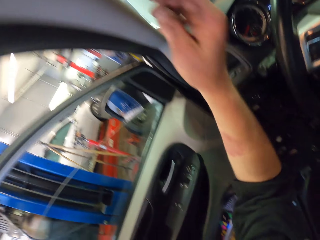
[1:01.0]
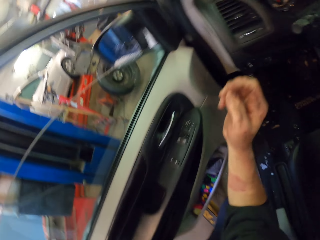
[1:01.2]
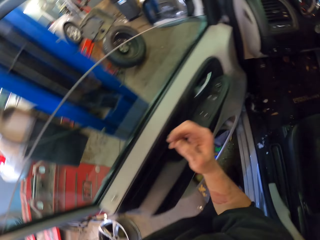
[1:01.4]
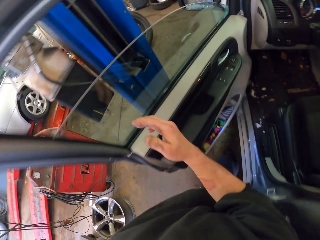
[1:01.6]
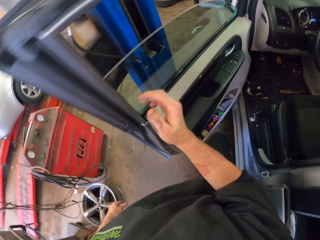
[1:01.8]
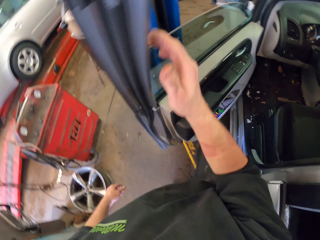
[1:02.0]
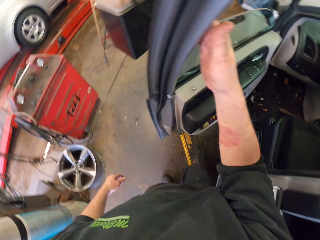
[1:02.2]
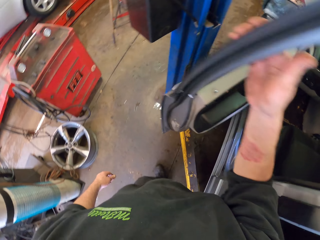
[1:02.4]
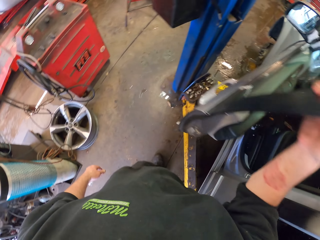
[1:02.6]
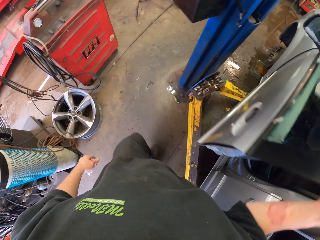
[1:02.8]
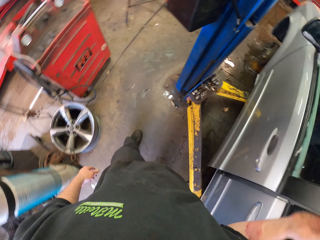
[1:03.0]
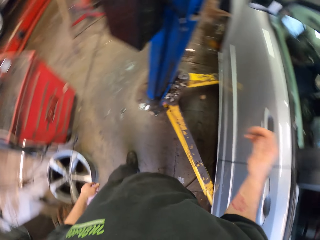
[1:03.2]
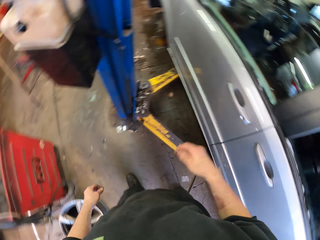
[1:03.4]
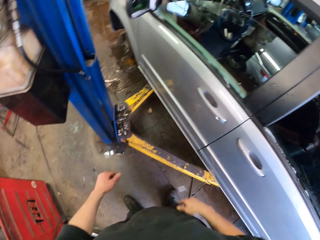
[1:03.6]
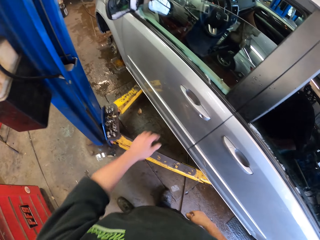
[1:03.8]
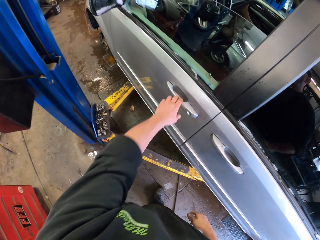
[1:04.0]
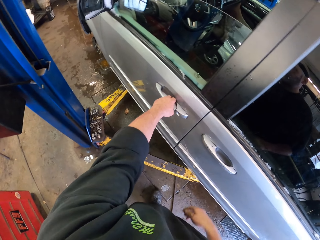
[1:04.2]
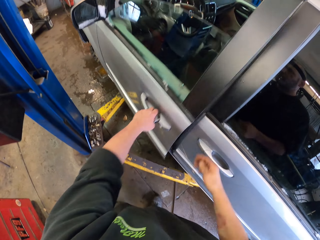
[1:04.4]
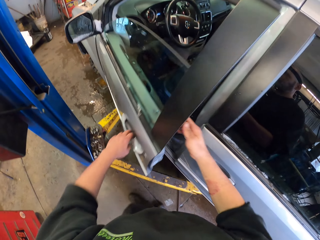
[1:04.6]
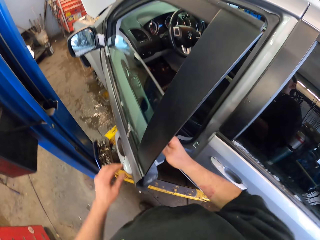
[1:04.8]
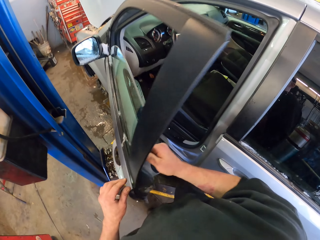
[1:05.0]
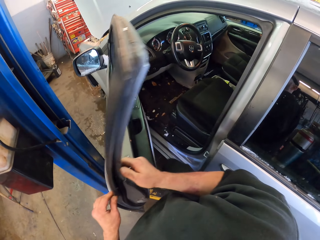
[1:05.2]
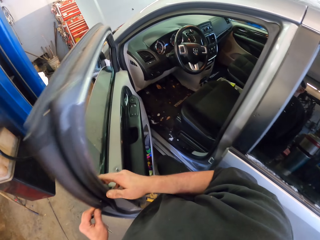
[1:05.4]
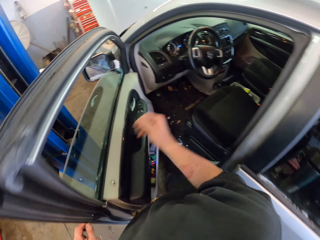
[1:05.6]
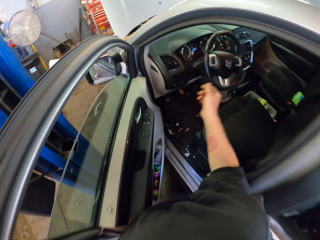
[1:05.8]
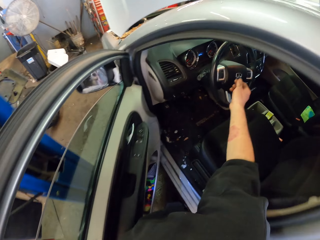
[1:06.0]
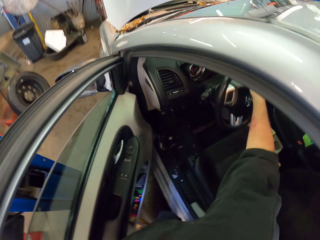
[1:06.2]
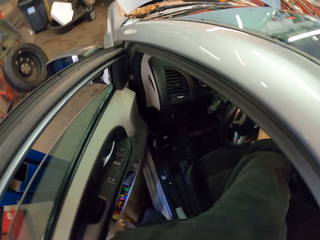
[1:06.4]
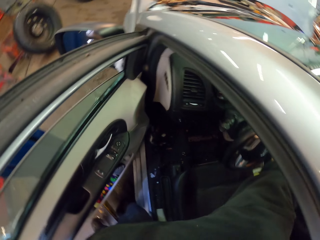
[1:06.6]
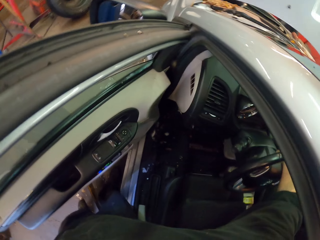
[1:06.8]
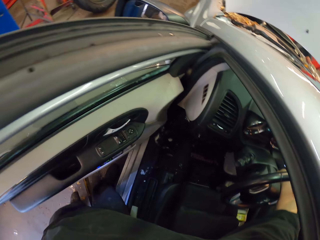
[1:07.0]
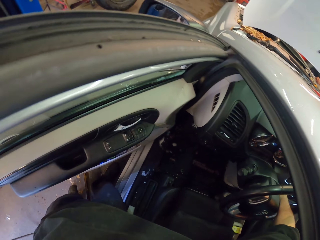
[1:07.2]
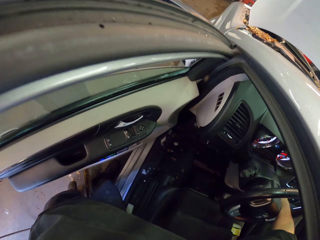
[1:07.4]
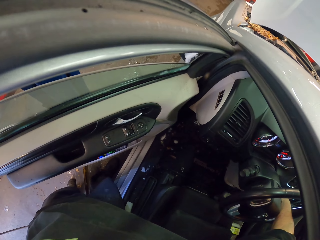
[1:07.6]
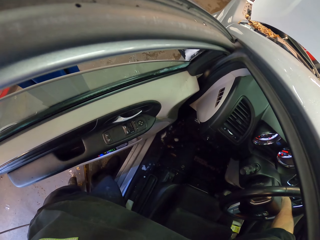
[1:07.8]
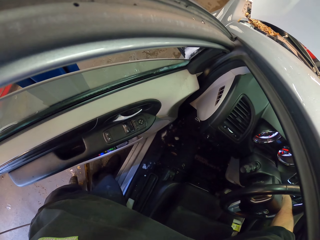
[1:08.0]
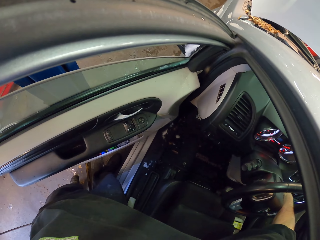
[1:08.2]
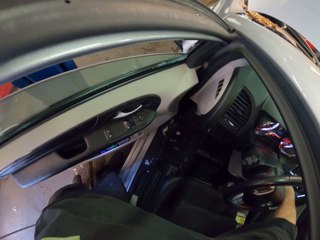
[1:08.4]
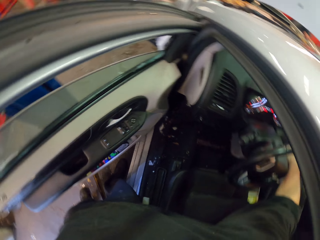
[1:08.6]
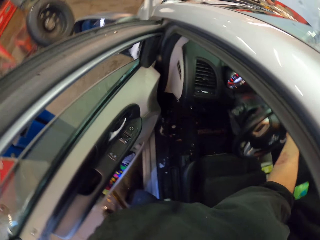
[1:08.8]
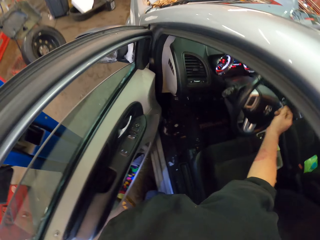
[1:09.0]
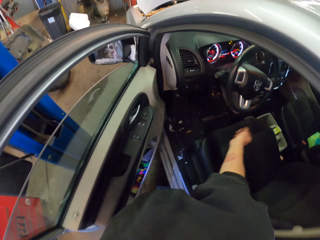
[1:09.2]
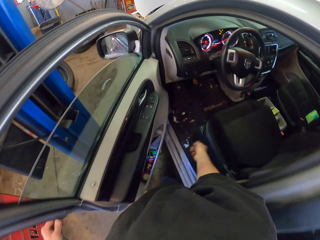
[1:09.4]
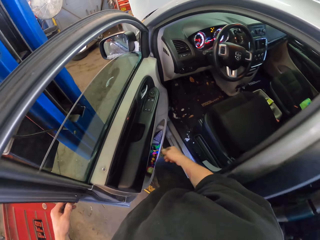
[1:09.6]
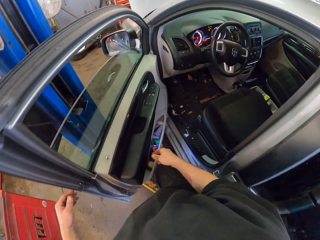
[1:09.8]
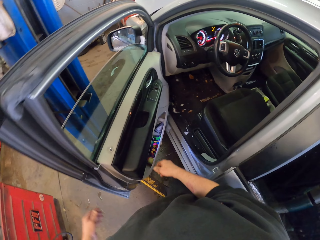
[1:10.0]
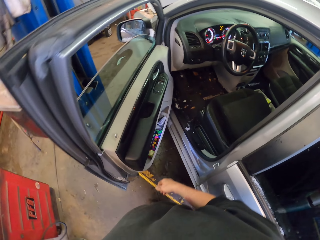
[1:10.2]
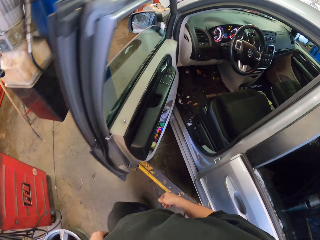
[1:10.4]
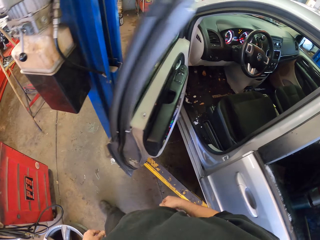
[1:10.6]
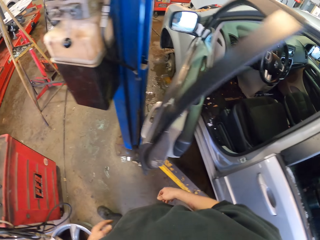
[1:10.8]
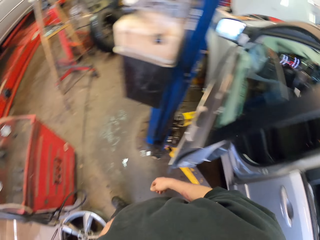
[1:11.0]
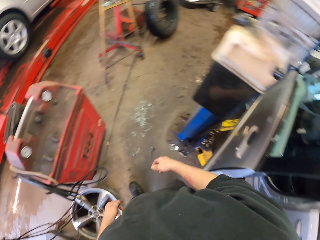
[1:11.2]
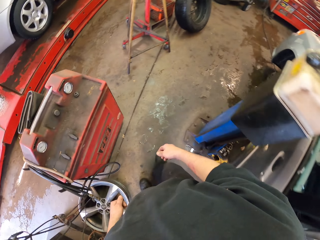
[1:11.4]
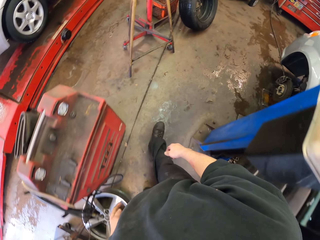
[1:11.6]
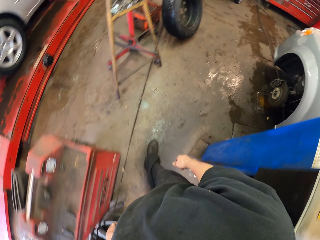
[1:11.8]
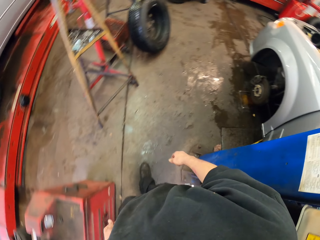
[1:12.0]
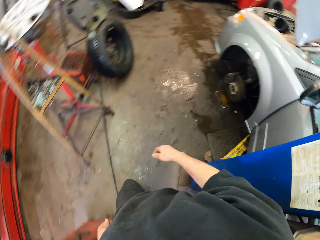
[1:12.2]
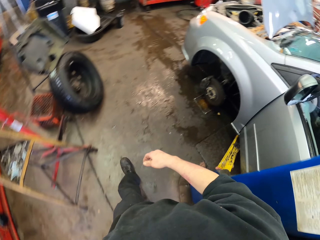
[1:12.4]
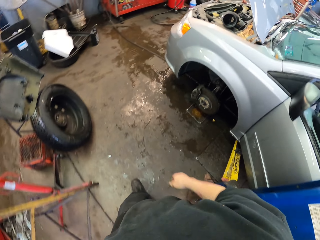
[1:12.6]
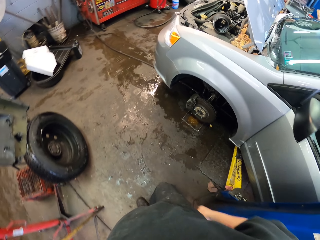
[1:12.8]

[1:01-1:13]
The camera wearer touches the screen on the car. They close the car door. They open the car door. They start the car engine. They walk in the garage.

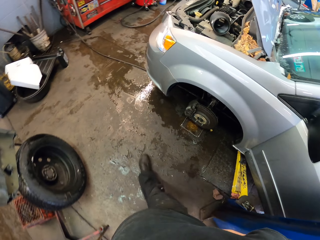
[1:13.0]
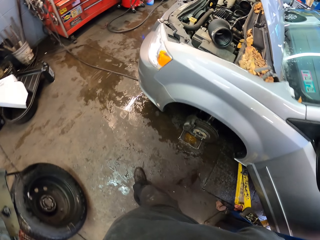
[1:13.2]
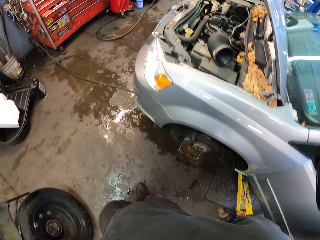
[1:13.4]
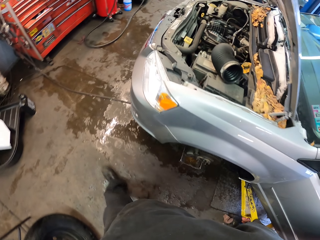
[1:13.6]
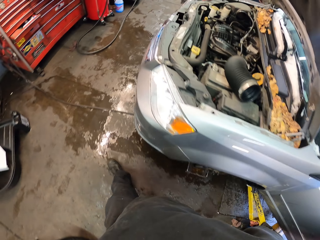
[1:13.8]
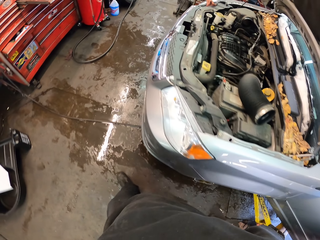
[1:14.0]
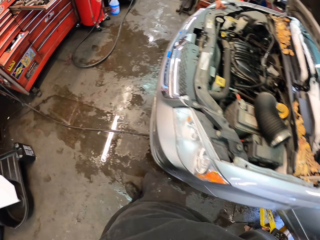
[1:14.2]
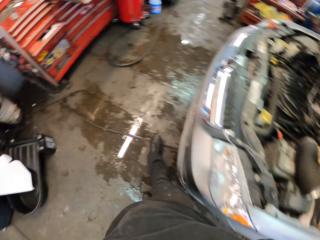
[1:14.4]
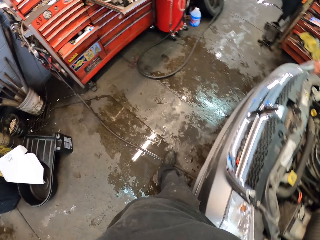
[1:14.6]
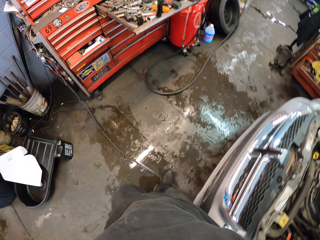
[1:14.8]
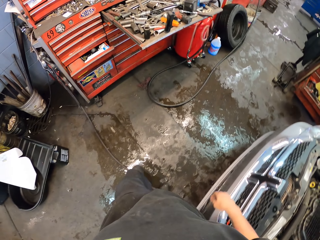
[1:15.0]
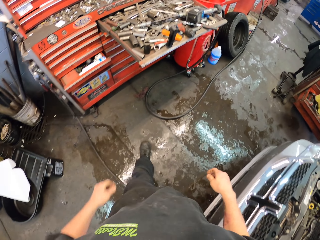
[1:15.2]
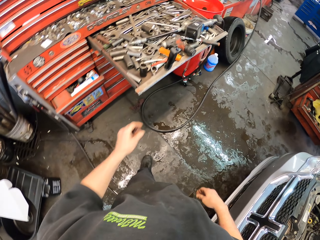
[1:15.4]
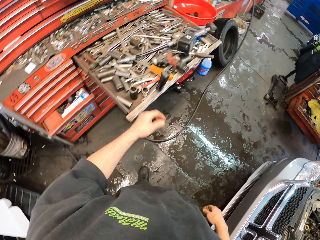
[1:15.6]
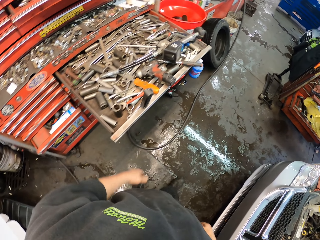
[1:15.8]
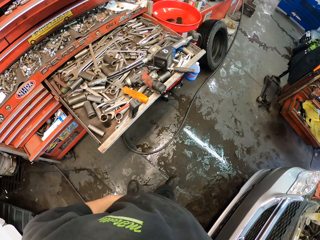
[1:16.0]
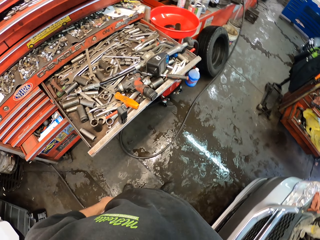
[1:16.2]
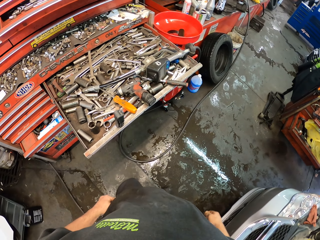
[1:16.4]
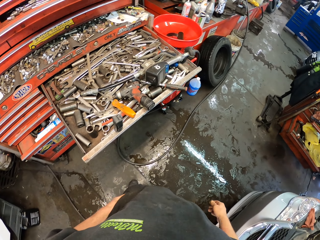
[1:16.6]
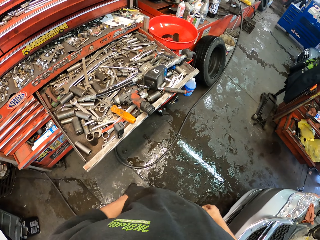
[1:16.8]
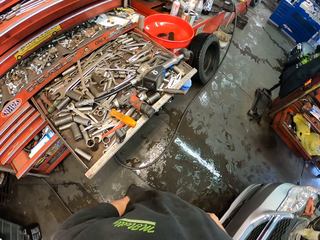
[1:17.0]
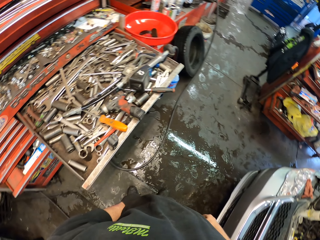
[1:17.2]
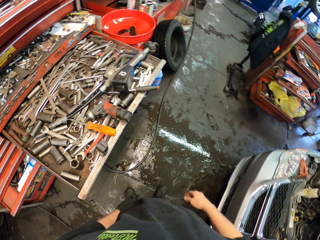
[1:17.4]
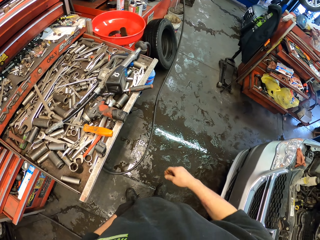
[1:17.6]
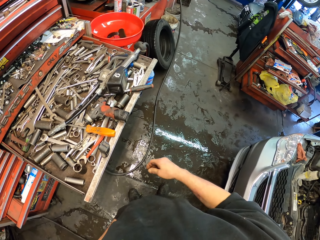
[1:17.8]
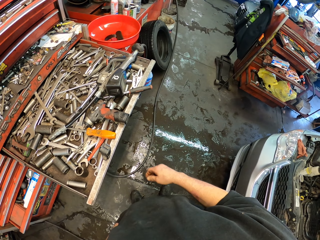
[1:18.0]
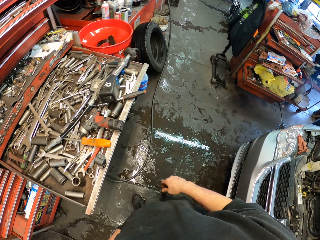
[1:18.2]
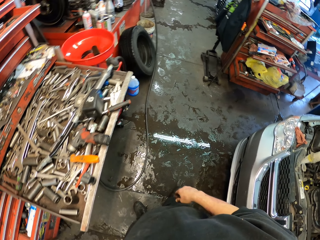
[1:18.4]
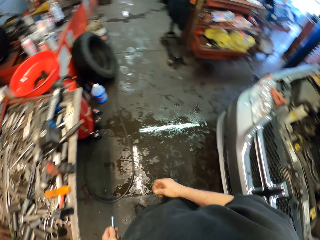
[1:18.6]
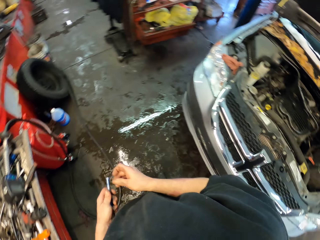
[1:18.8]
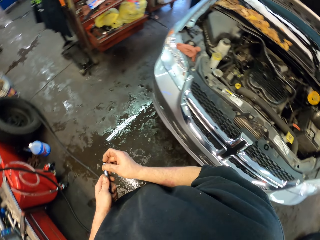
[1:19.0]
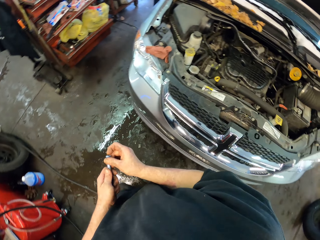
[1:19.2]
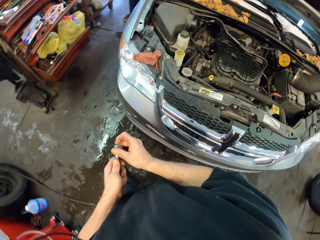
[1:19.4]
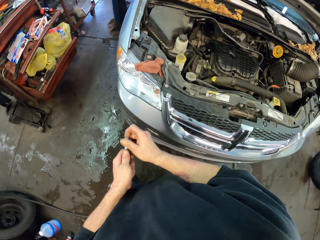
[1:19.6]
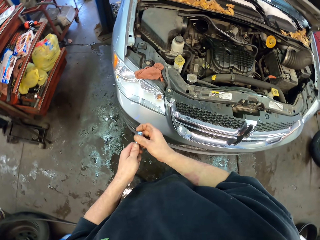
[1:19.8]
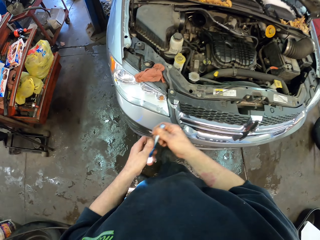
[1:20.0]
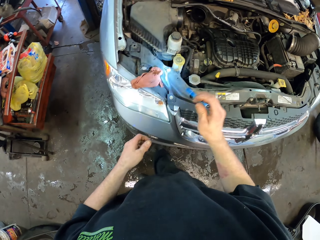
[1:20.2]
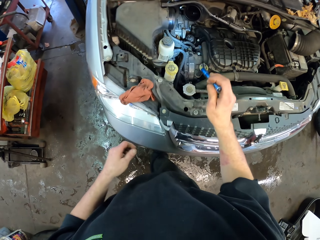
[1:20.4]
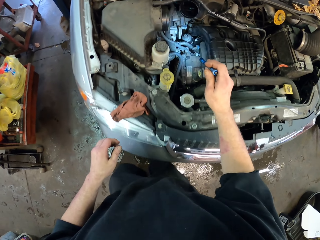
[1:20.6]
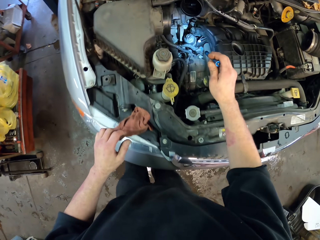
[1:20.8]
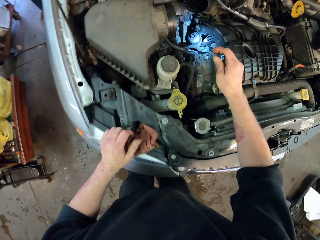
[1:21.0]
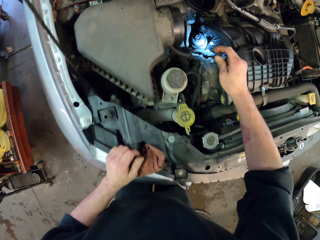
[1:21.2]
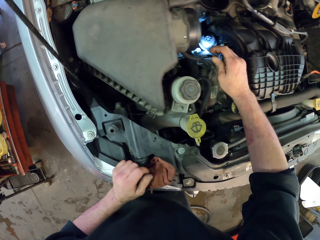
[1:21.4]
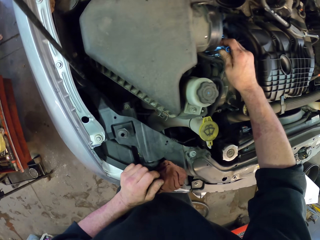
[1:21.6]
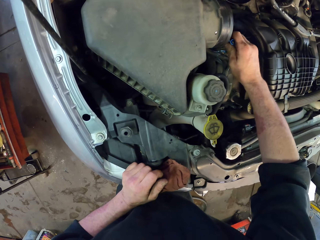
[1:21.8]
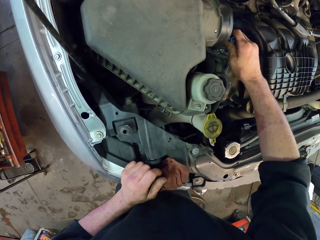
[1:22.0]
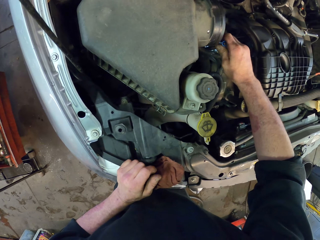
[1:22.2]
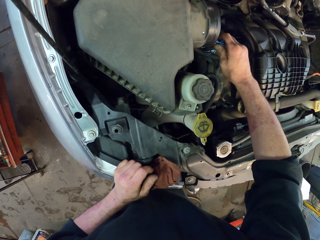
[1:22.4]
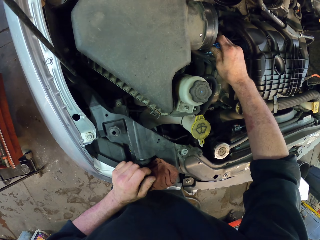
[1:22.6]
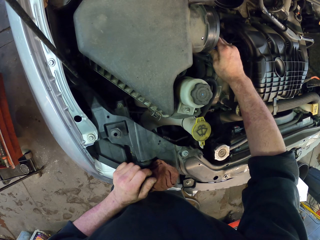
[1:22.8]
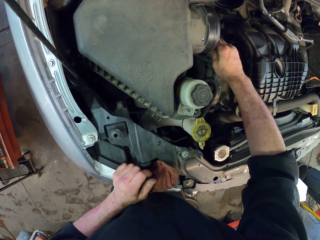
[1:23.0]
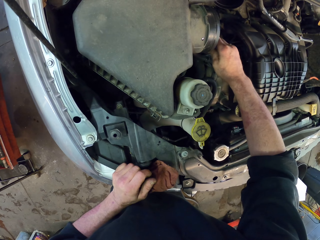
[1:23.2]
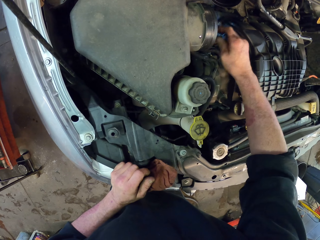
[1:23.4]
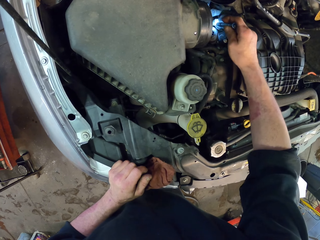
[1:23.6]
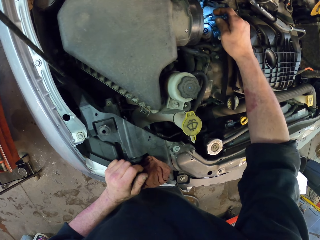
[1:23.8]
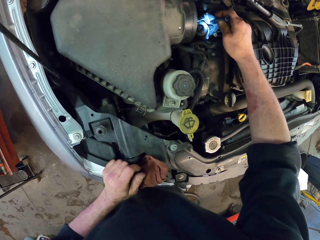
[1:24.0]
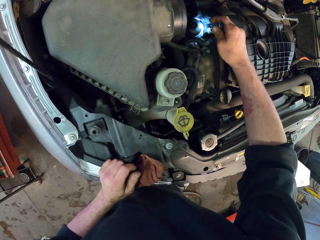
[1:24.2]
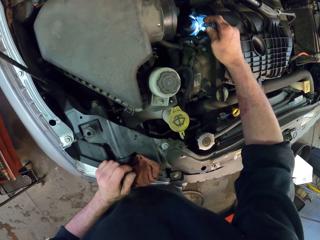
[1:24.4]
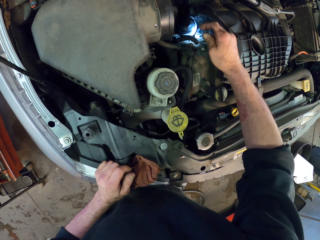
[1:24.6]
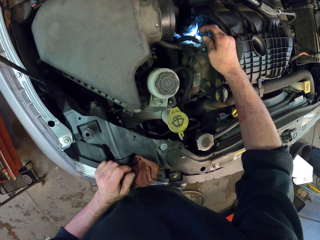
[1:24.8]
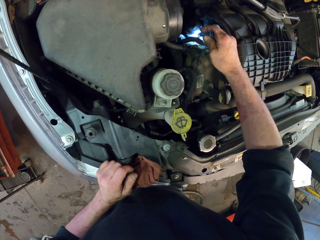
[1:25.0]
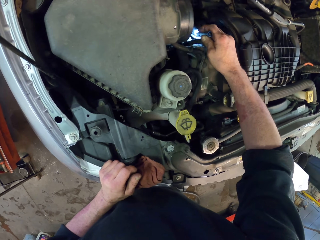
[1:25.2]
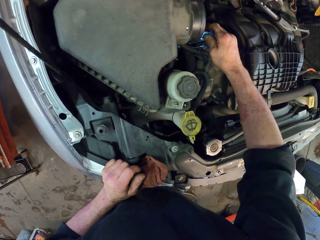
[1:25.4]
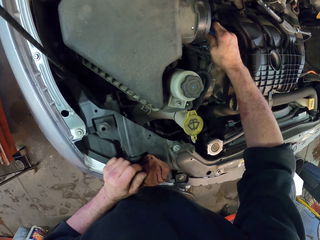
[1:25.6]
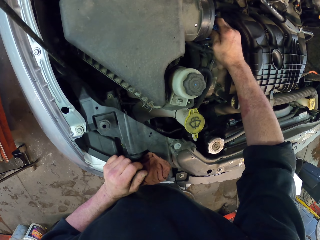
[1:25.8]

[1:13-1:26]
The camera wearer sways the left hand. They put a hand in the pocket. They pick a torch in the pocket. They light the torch in the engine. They check something in the car with the torch.
